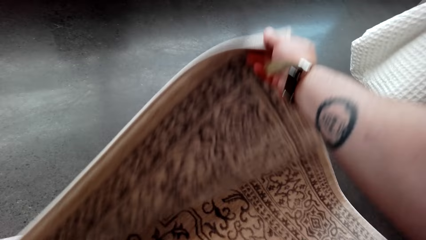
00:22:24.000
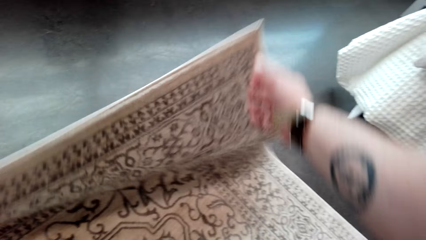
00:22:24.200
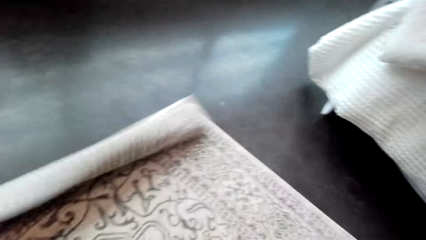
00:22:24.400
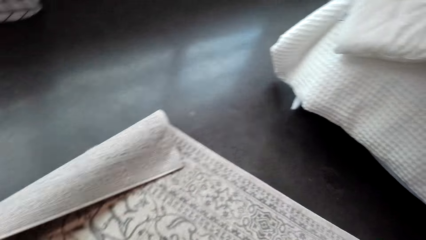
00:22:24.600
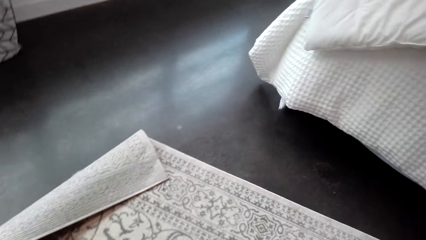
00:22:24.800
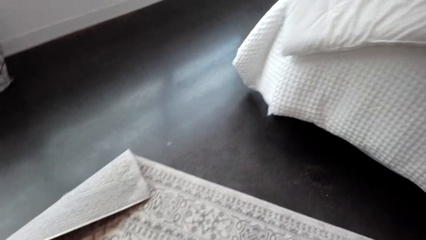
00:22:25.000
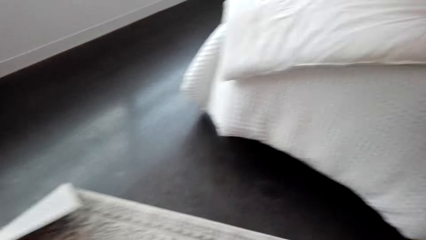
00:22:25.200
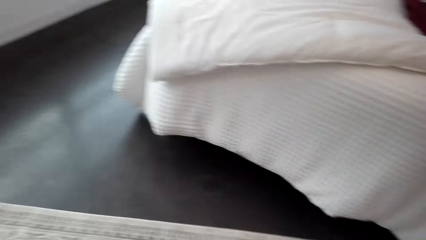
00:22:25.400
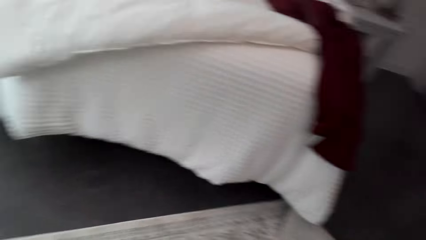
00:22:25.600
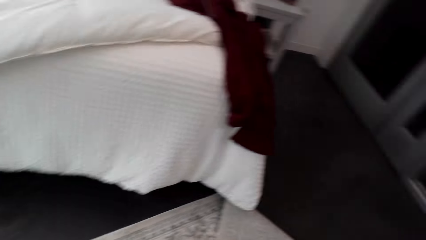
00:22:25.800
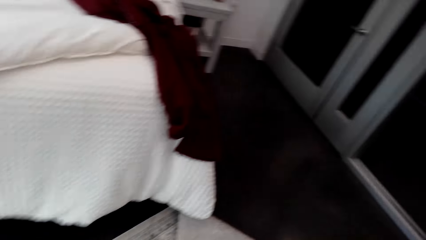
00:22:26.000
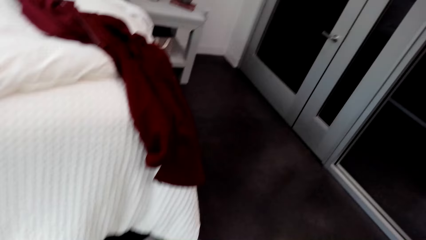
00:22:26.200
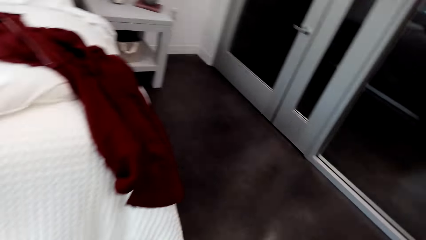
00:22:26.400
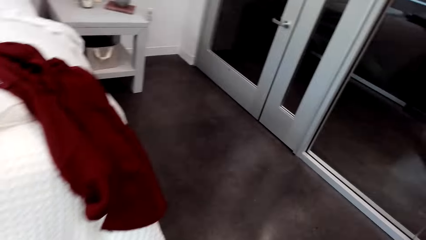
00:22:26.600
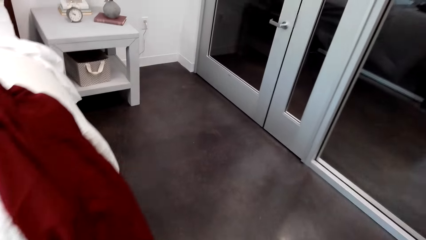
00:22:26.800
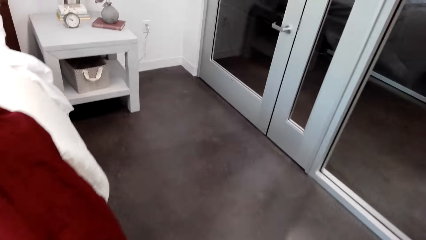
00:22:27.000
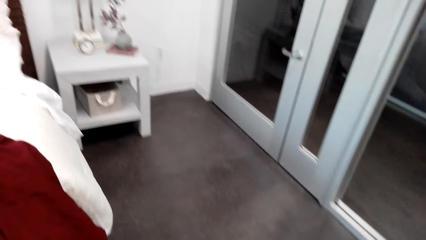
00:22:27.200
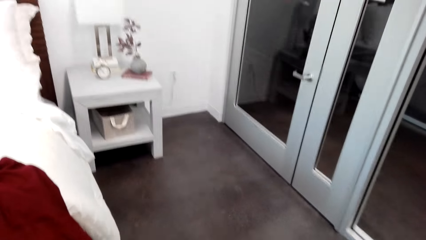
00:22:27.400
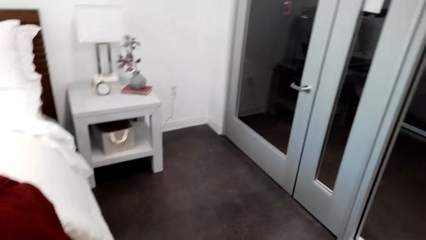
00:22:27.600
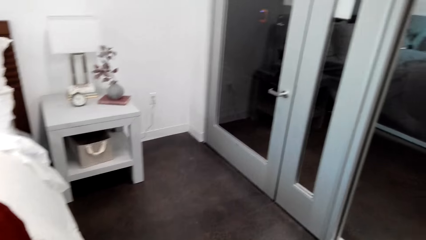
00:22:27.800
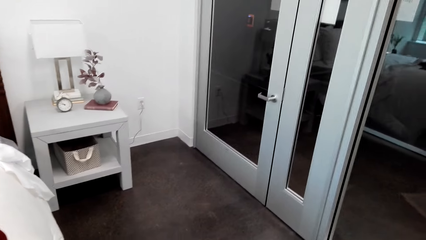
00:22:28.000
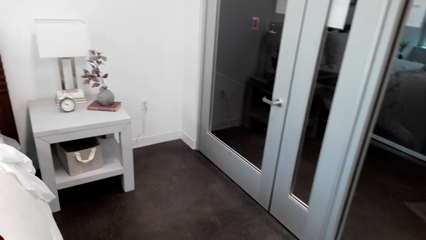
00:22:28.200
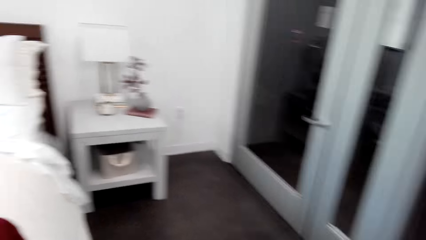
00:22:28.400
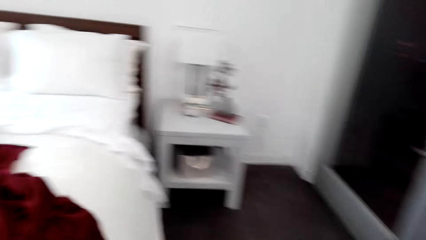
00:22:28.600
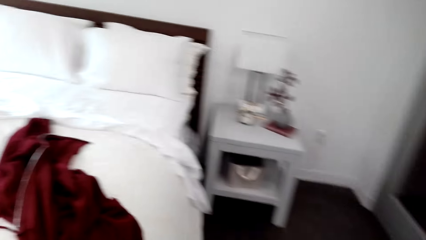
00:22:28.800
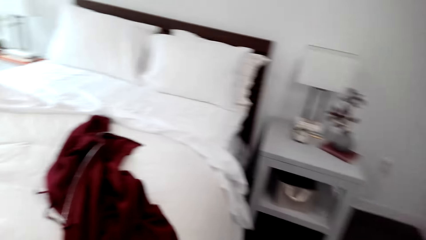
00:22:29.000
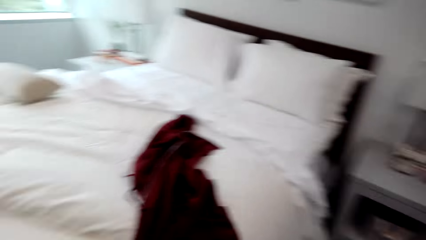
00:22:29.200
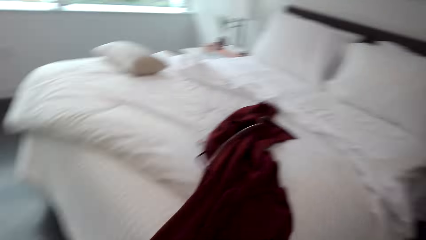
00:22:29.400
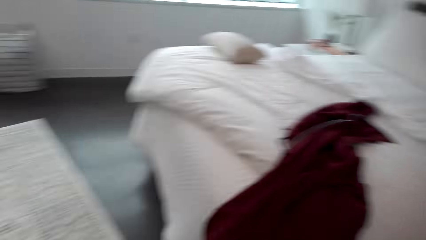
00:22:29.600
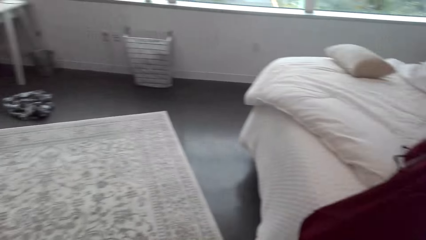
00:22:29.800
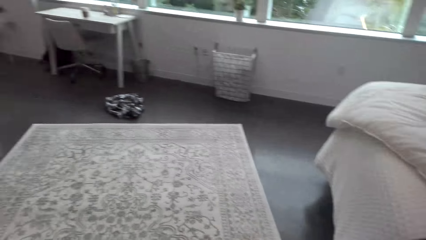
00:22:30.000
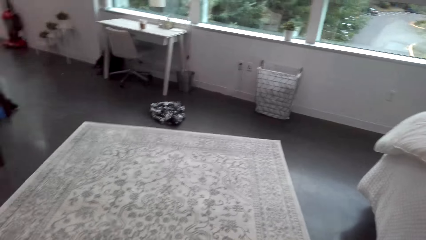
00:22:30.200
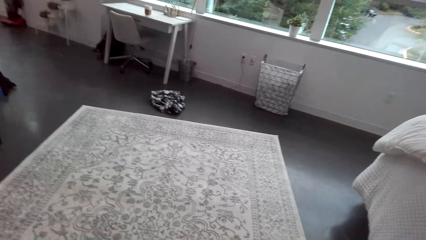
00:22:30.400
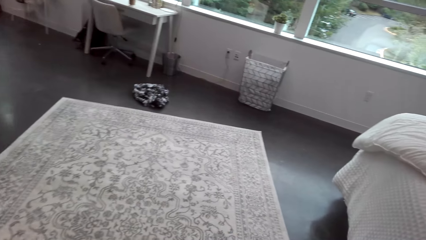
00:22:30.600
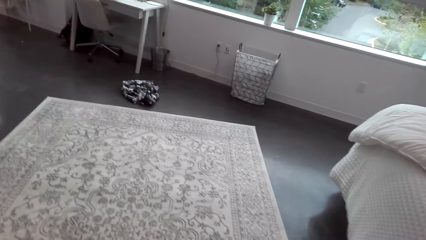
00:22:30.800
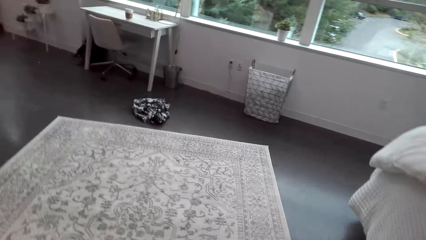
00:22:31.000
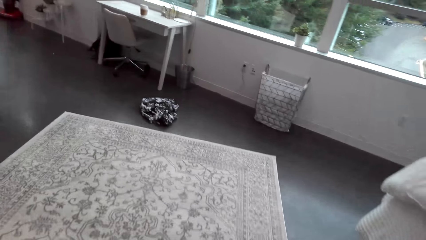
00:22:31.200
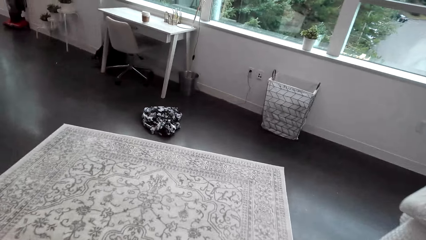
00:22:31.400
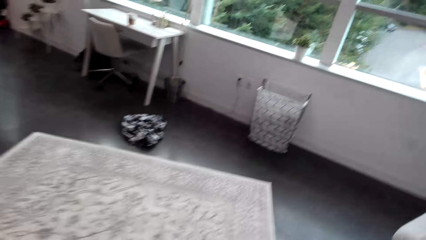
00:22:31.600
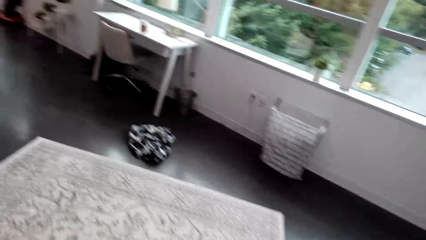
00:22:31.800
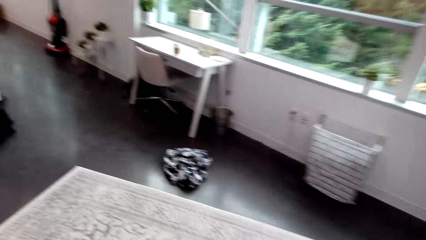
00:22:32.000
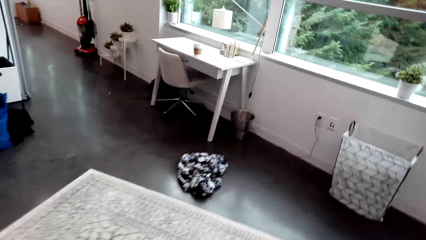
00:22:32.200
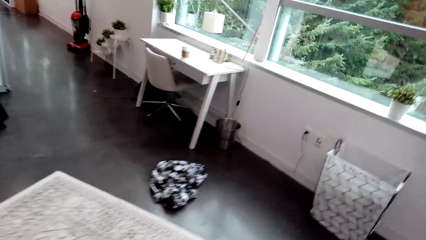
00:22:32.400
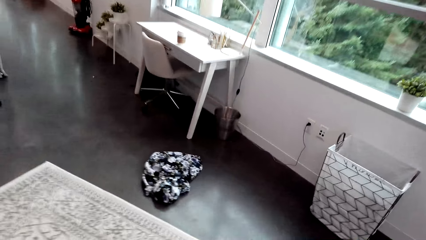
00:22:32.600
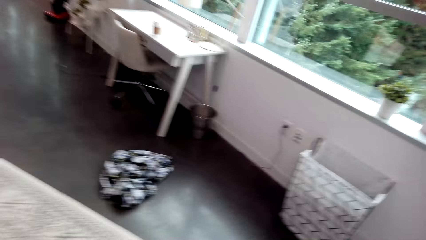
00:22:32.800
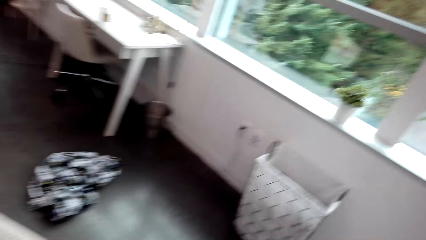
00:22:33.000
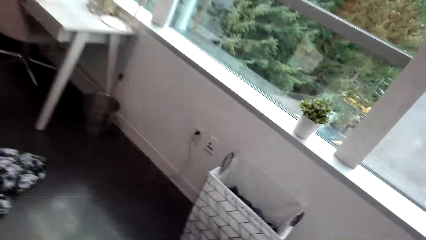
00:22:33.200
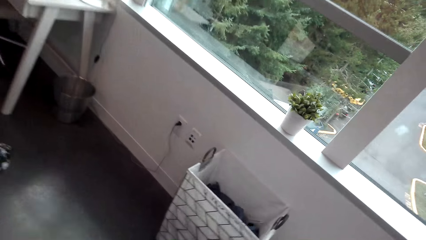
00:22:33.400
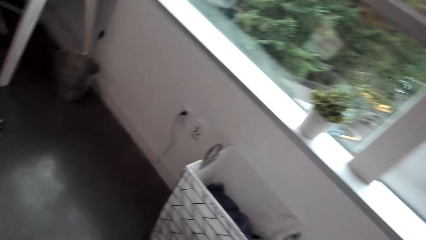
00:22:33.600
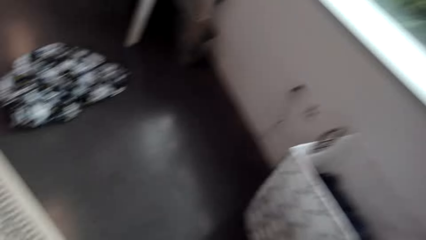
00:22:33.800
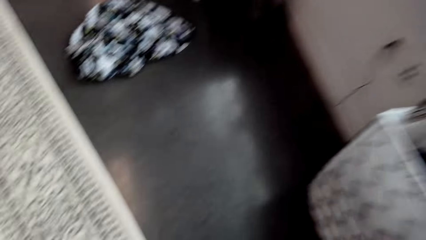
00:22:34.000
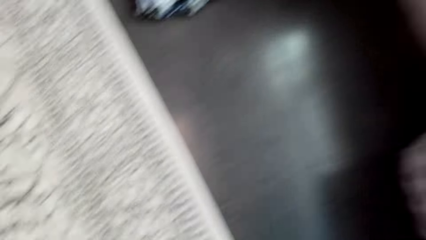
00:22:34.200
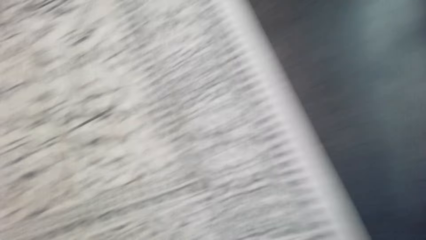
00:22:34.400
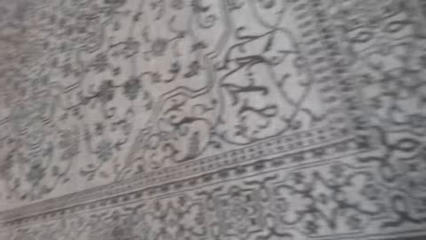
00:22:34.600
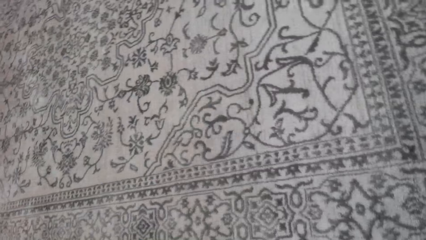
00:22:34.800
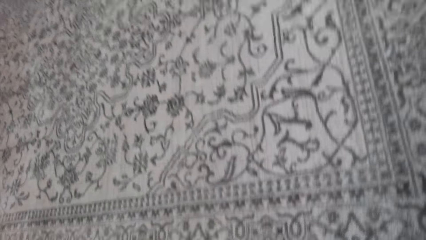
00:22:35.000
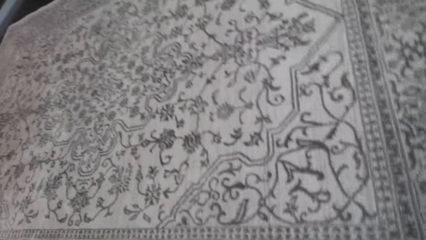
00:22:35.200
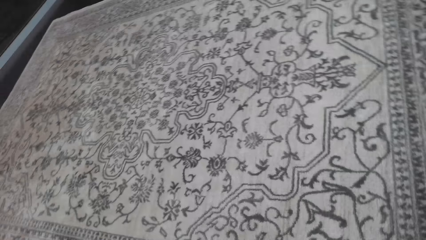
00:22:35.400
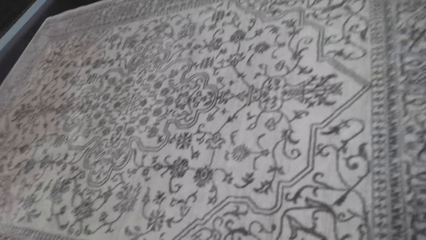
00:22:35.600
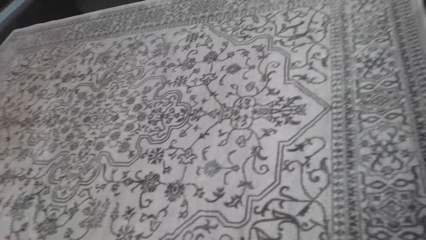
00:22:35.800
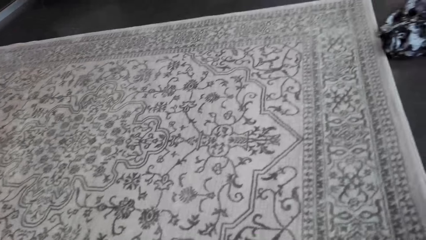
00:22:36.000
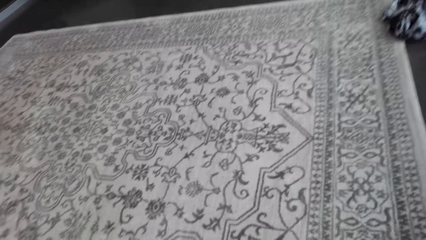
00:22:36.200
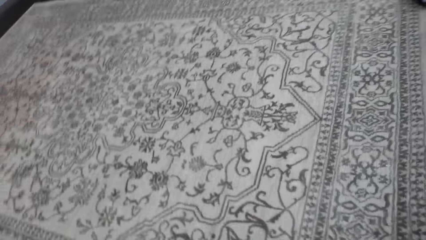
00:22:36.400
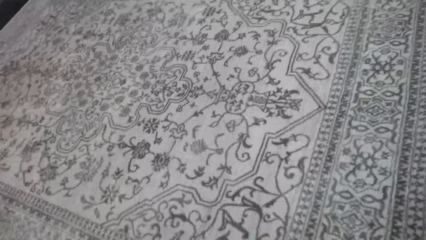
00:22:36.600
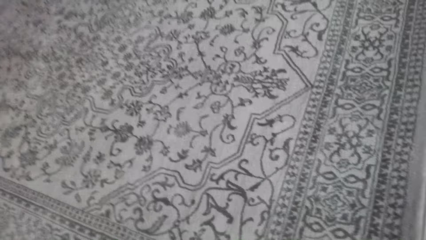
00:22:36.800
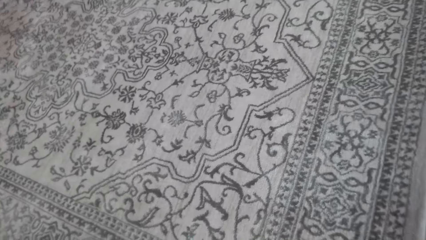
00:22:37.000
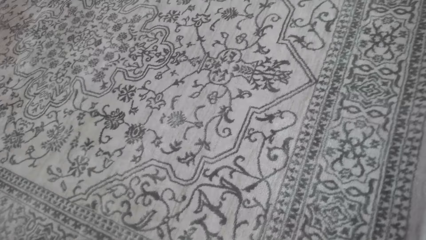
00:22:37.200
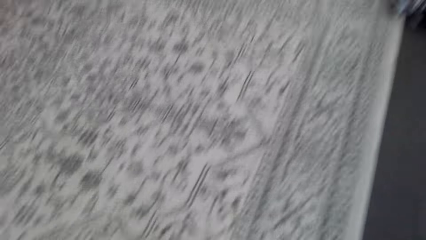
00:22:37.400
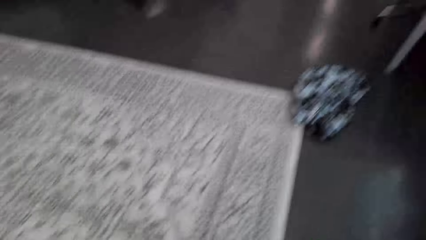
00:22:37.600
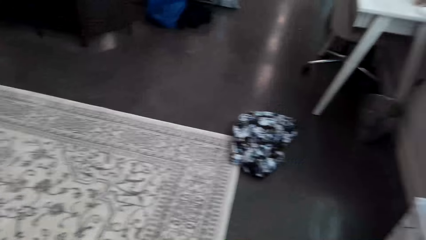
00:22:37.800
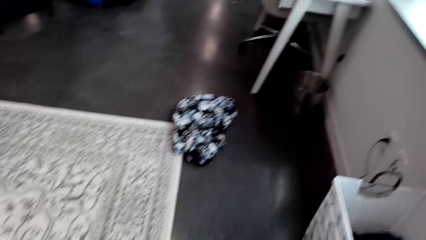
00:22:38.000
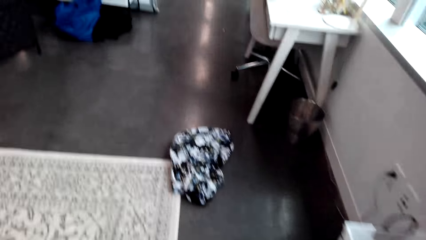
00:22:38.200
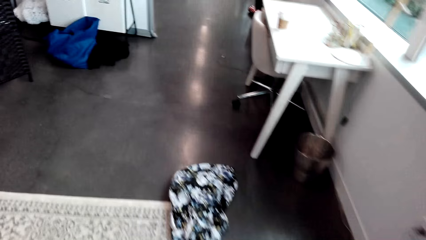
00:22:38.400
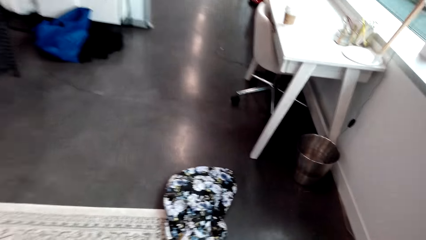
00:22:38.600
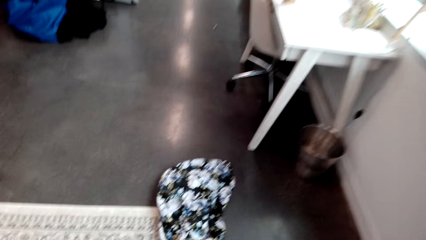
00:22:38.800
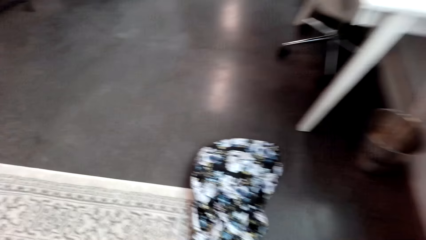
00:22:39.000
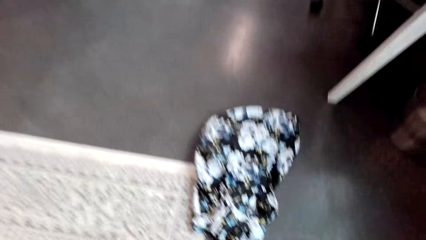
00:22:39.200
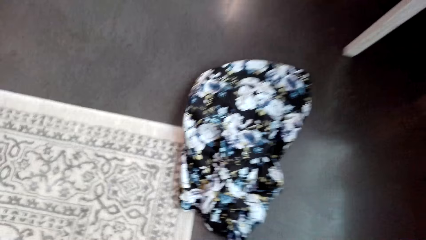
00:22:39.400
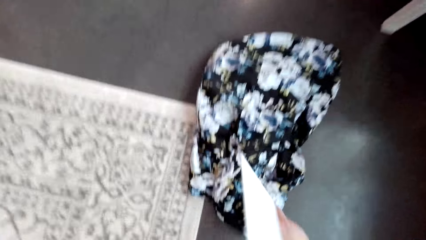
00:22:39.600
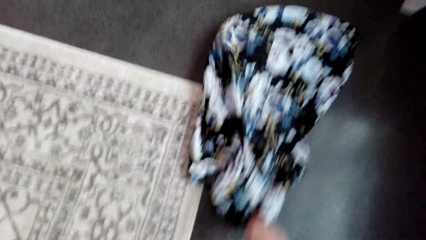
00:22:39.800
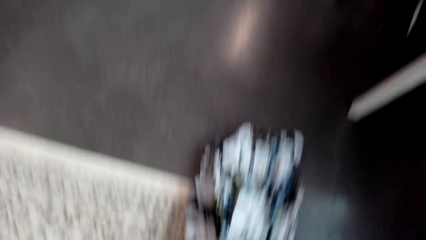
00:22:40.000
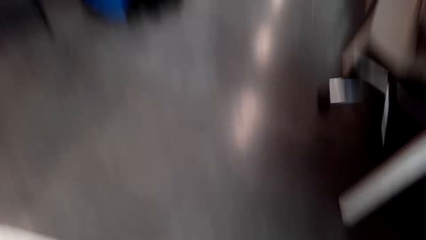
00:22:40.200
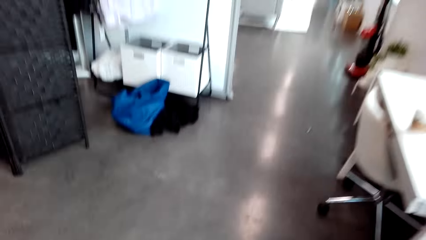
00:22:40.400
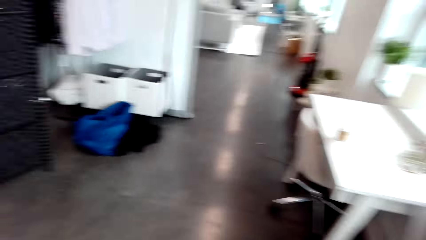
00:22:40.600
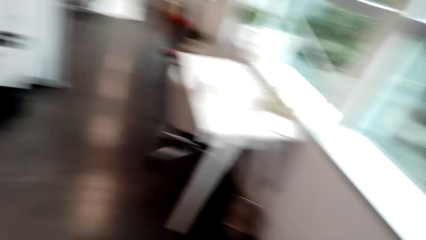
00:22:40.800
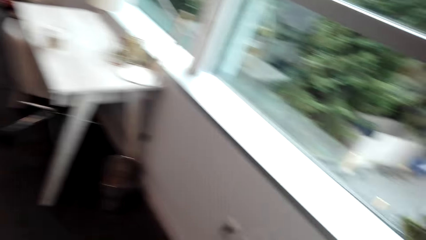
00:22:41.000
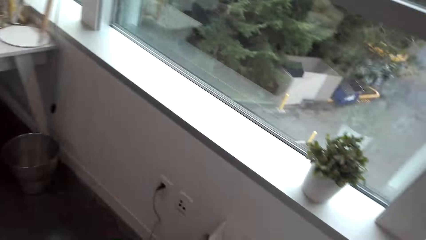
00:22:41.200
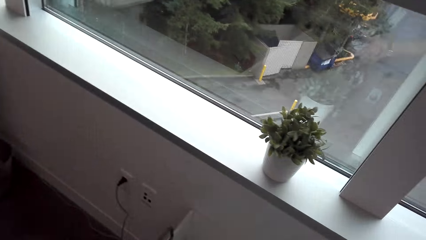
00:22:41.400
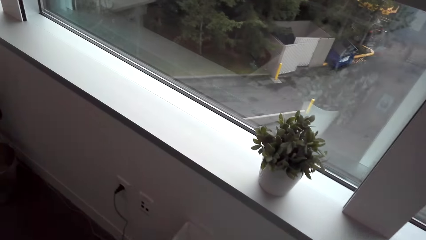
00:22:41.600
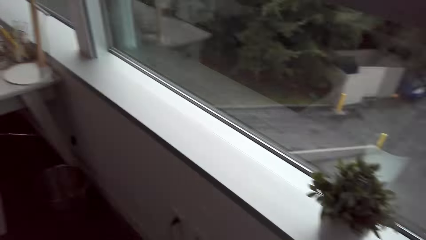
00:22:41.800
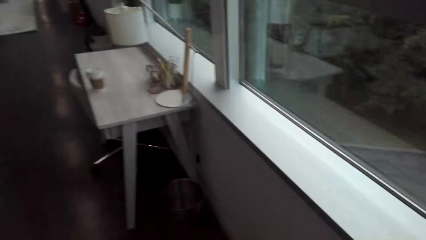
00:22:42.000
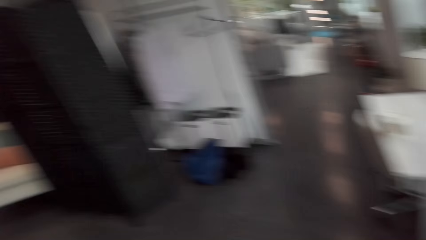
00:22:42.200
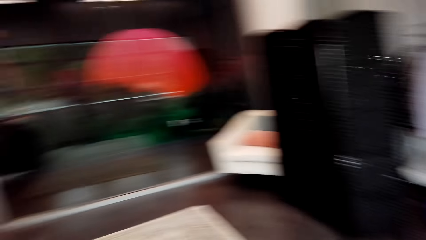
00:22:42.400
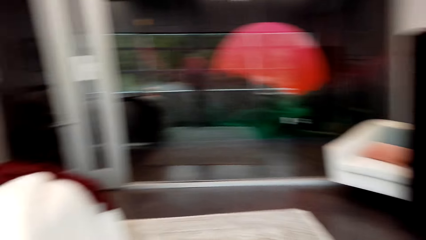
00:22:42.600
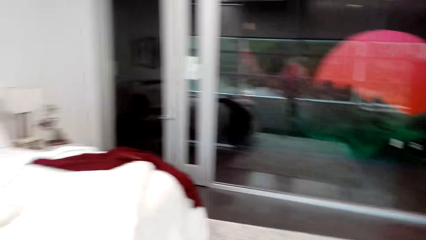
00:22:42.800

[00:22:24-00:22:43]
The camera wearer stretches the mat. They walk around the room. They stare at the mat. They adjust the mat on the floor. They walk towards a cloth on the floor. They pick the cloth. They walk around. They drop the cloth on the clothes bucket on the floor. They walk to the bed.
